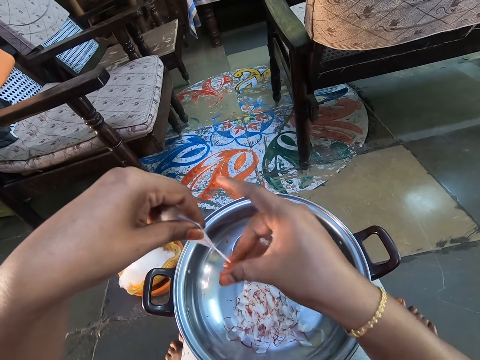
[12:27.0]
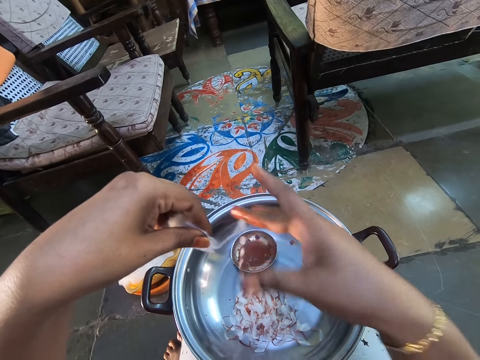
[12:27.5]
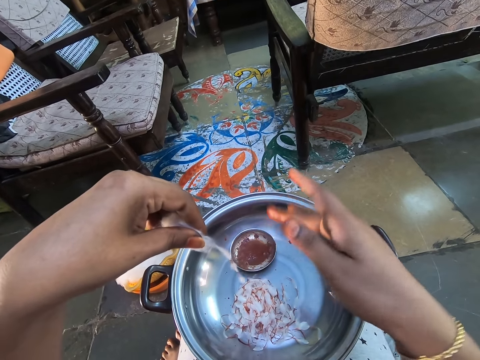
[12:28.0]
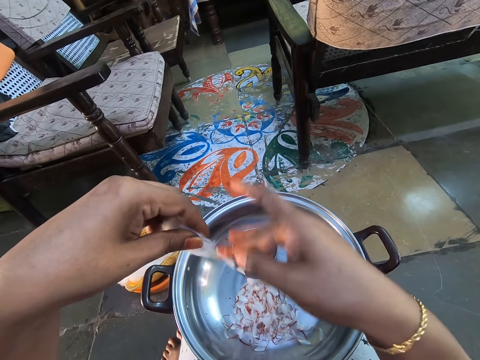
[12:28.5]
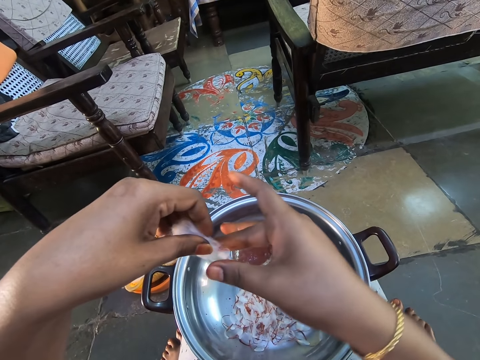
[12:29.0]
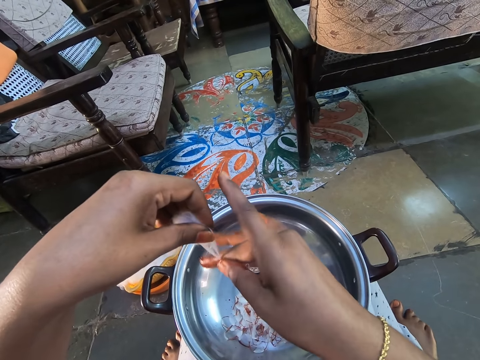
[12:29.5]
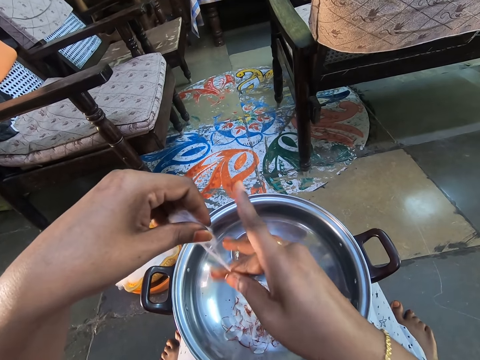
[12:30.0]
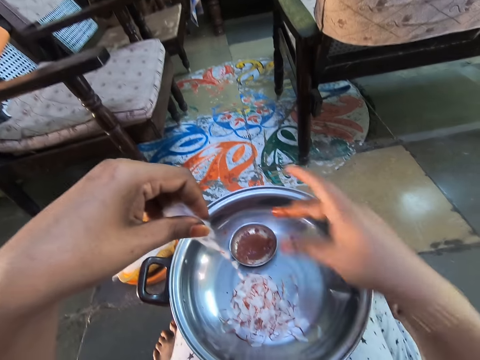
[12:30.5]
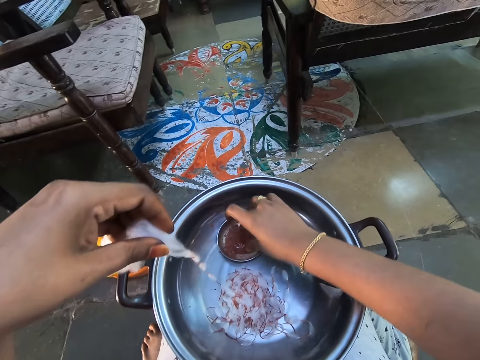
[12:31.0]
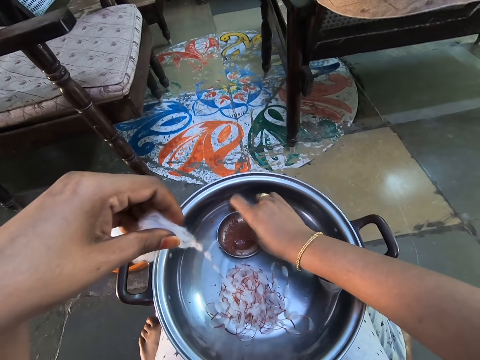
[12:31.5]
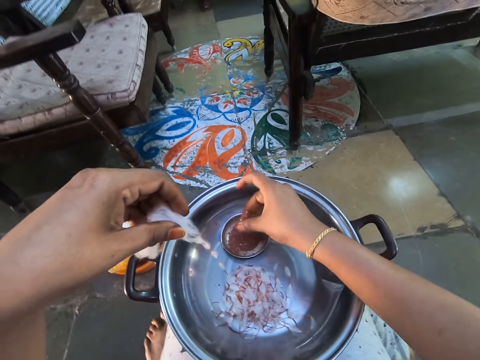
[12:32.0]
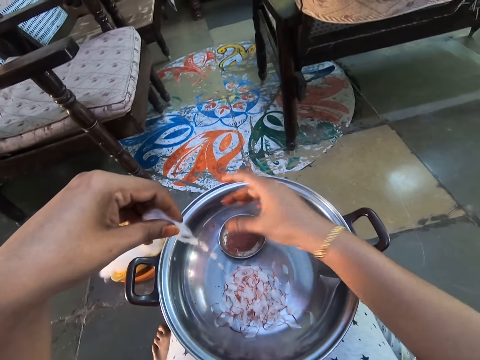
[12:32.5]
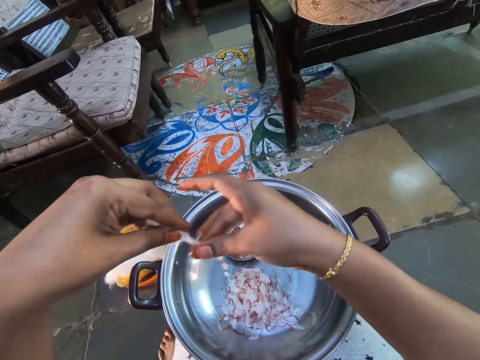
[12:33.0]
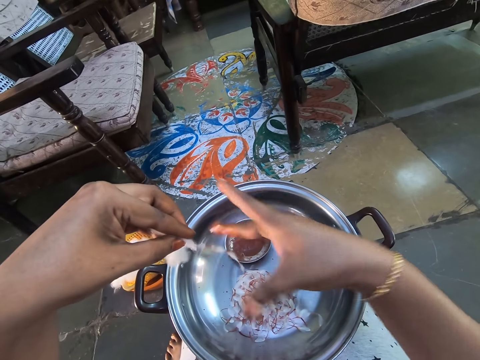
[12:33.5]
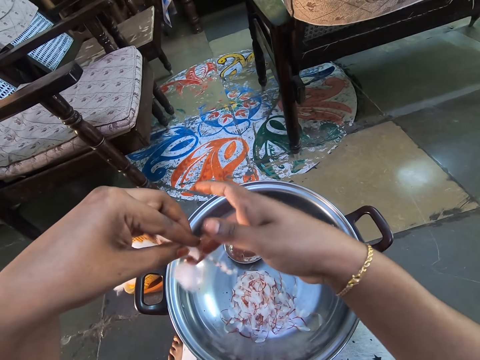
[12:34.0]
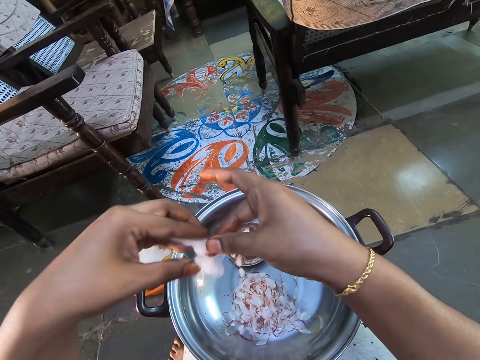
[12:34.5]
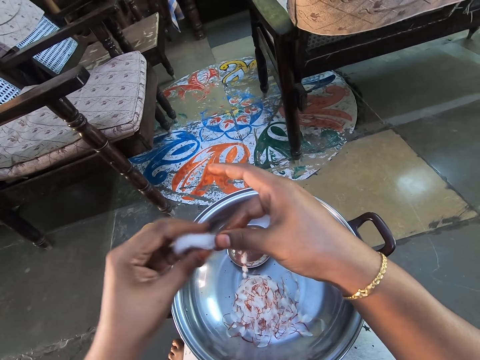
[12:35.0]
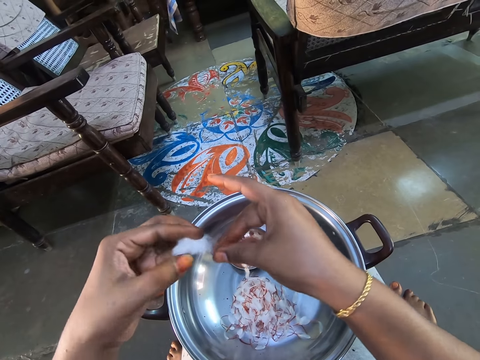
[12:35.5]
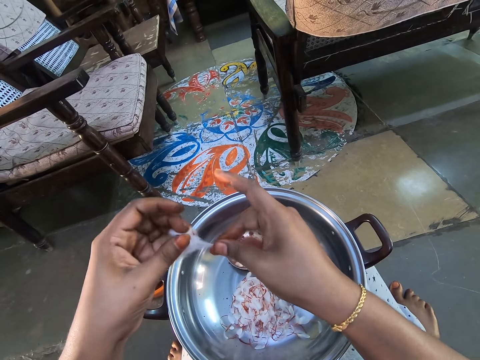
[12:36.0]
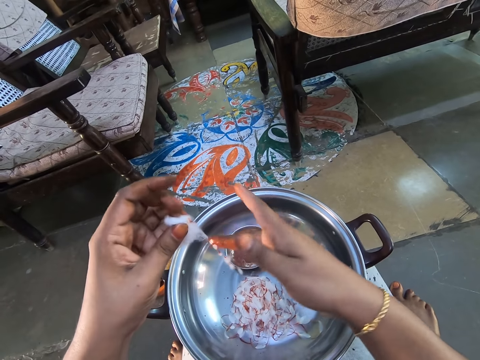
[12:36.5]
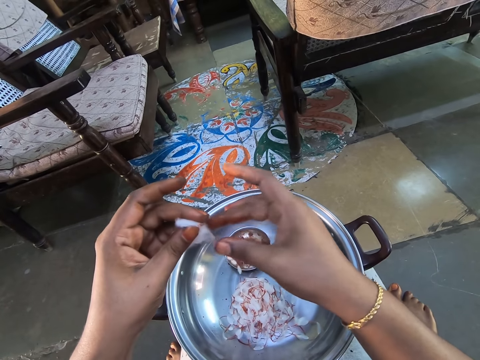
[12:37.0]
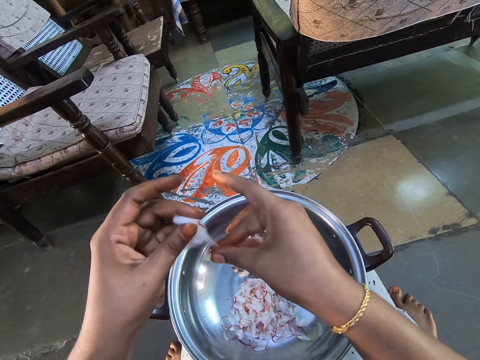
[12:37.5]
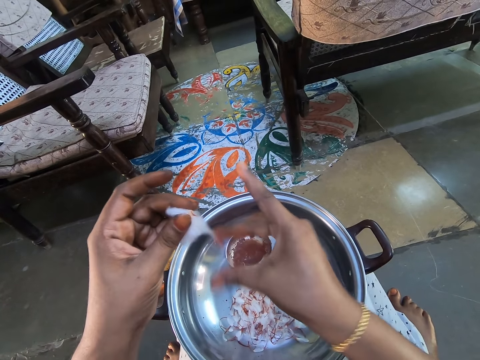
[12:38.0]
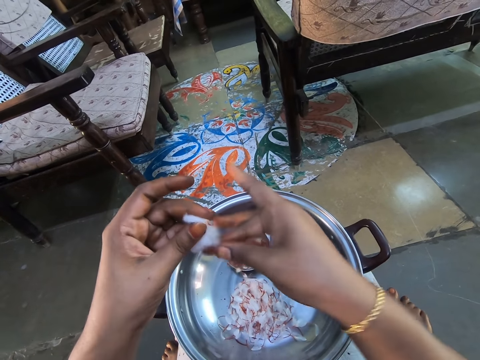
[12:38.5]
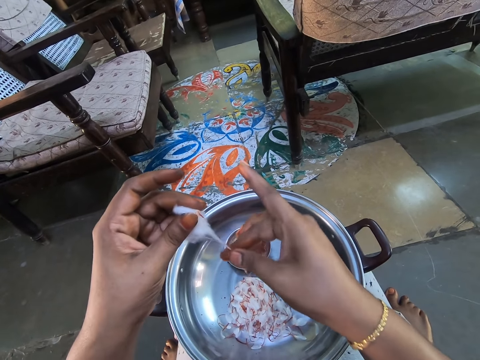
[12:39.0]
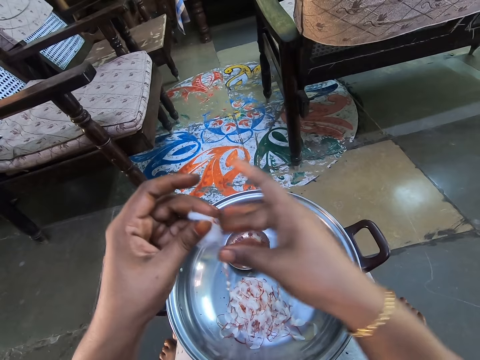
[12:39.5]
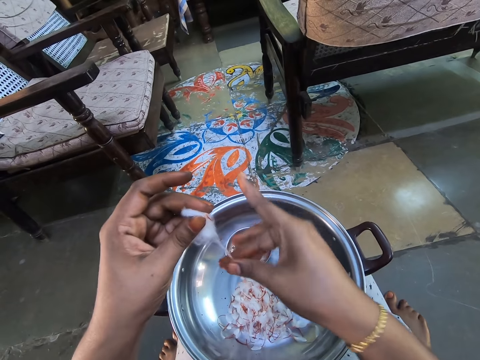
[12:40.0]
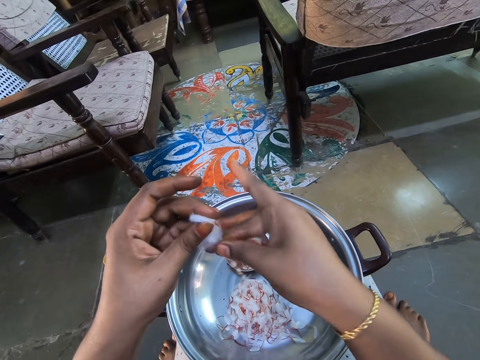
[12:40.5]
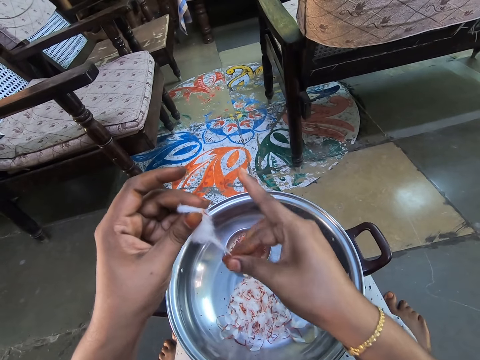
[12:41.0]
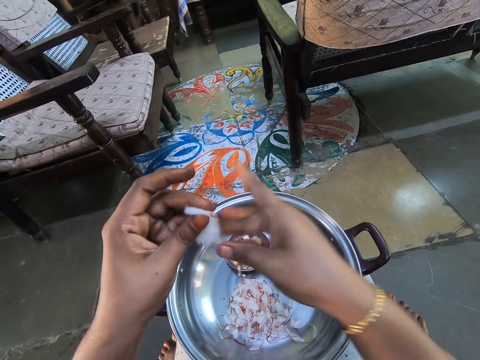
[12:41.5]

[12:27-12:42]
The camera wearer rubs his fingers in the bowl of oil. He dips his finger in the bowl. He rolls the cotton wool. He makes notes with the cotton candy in his hand.

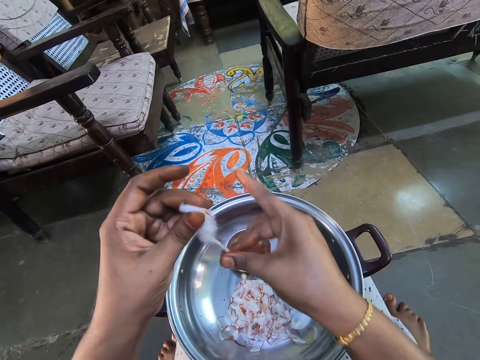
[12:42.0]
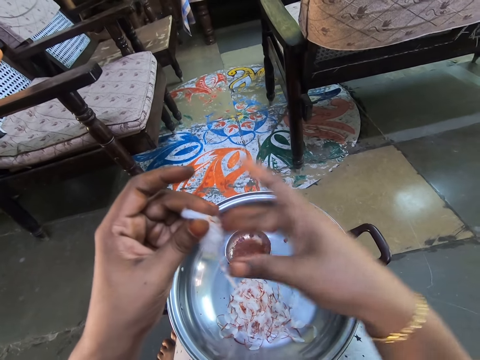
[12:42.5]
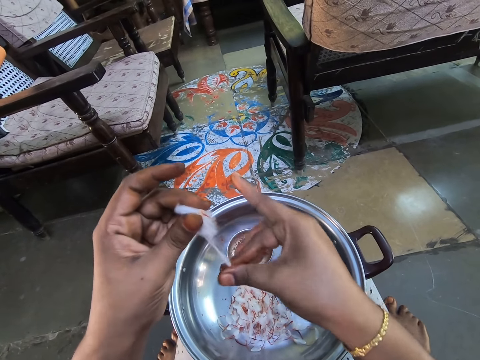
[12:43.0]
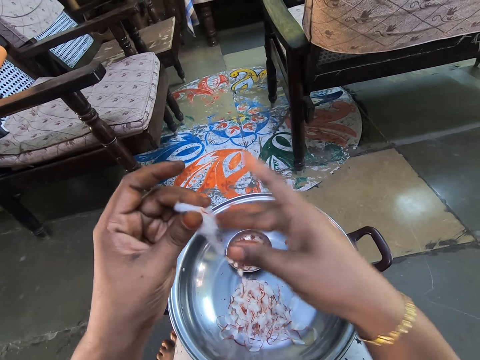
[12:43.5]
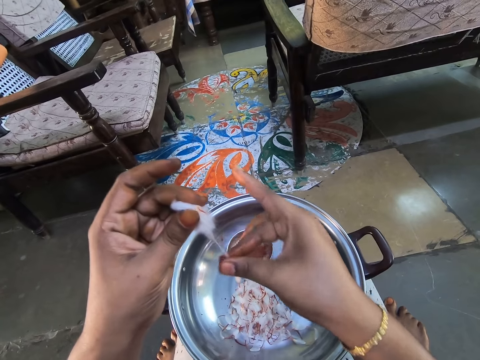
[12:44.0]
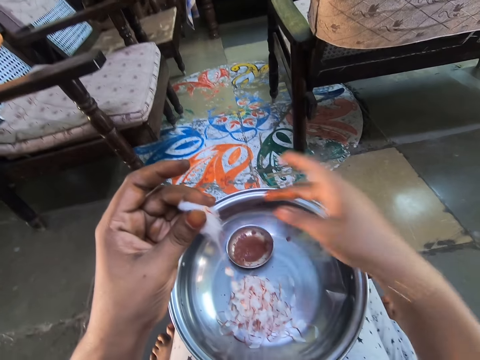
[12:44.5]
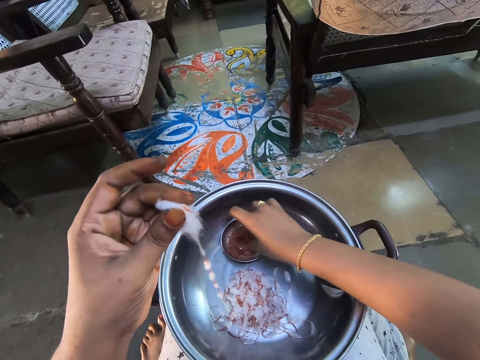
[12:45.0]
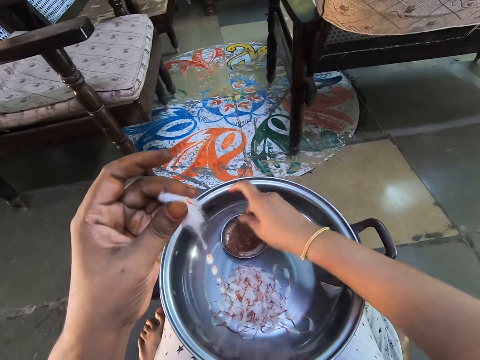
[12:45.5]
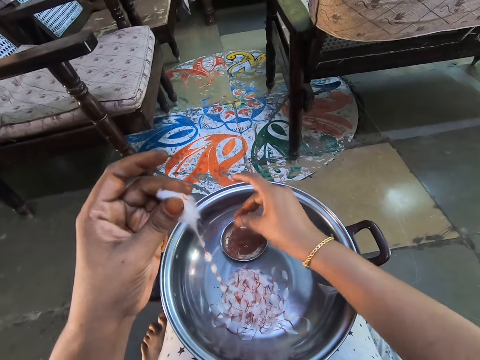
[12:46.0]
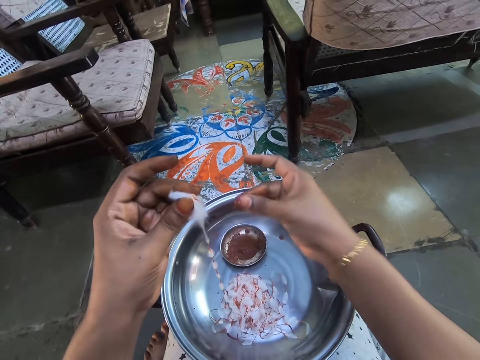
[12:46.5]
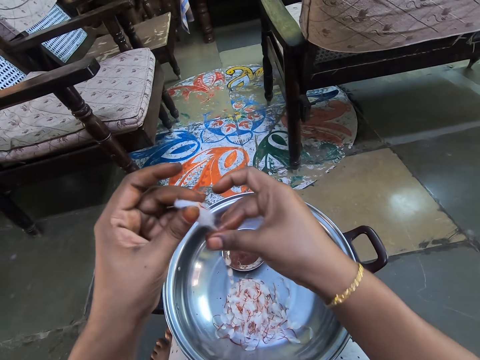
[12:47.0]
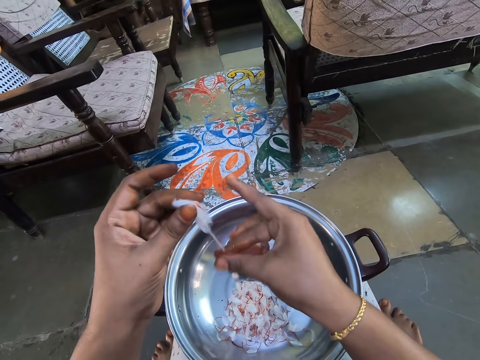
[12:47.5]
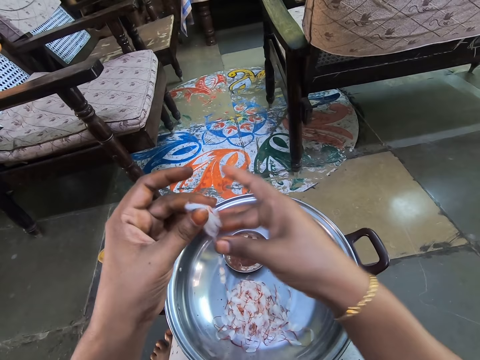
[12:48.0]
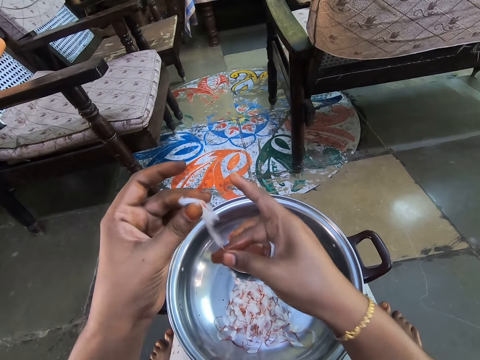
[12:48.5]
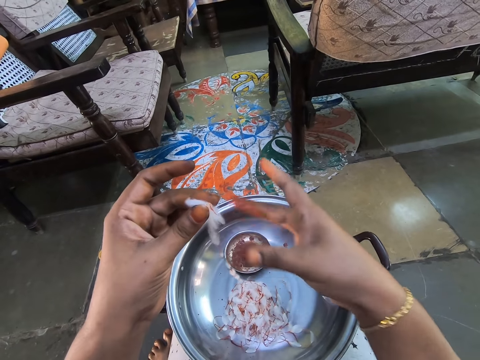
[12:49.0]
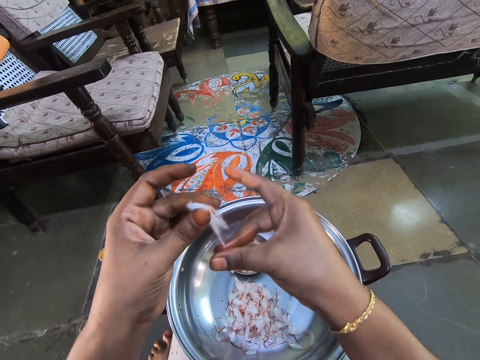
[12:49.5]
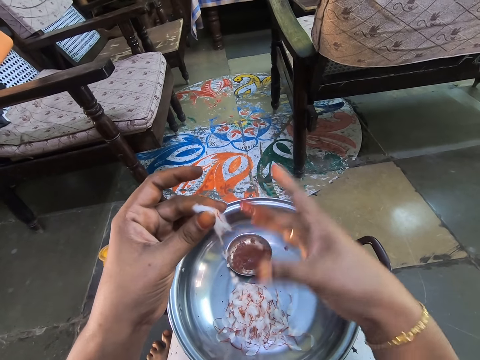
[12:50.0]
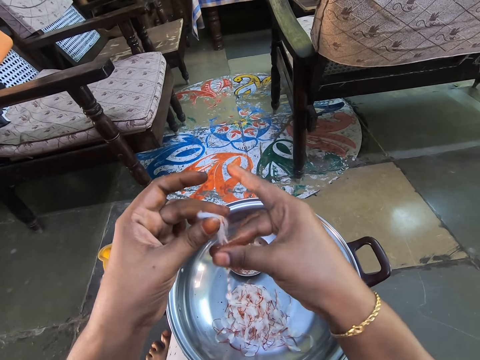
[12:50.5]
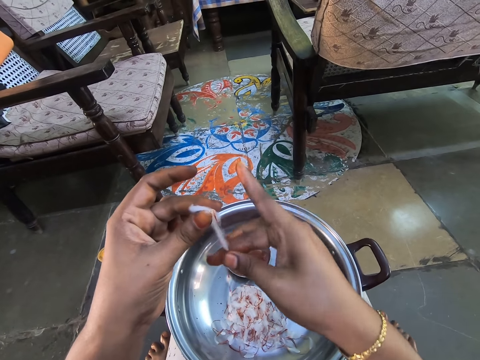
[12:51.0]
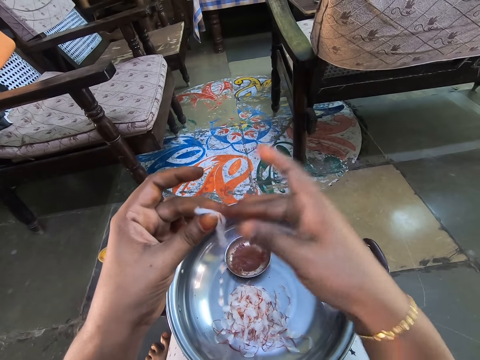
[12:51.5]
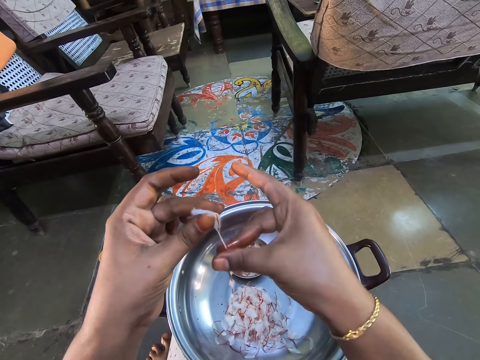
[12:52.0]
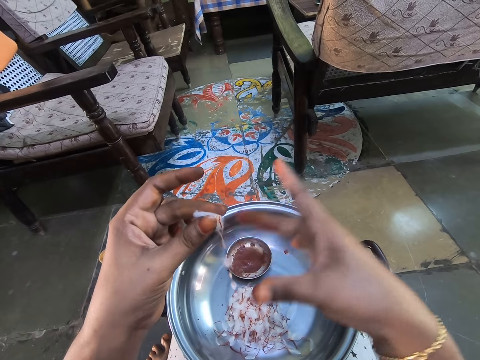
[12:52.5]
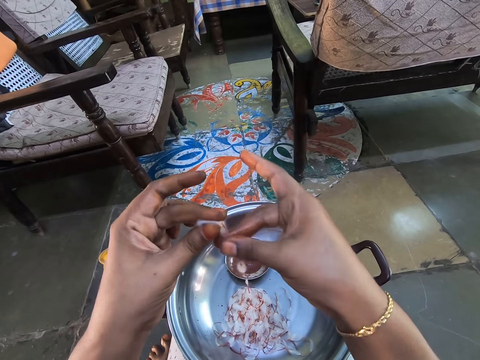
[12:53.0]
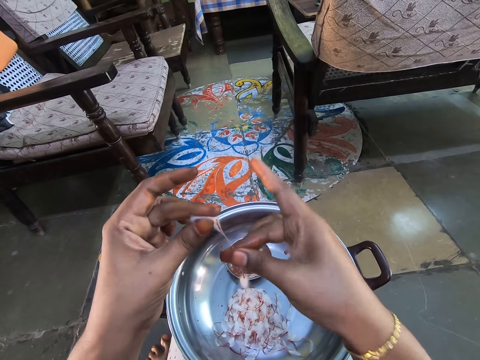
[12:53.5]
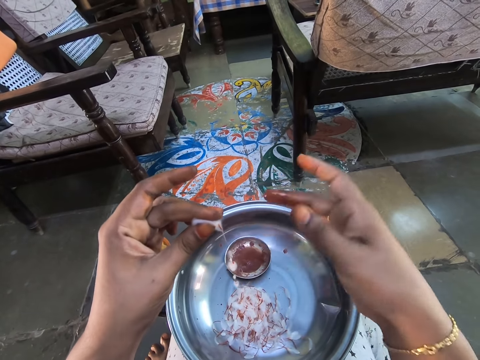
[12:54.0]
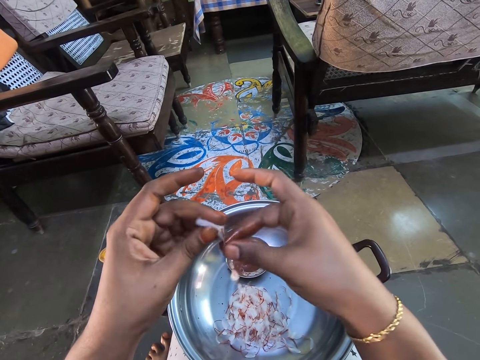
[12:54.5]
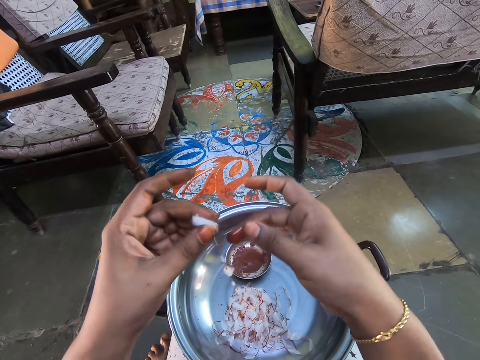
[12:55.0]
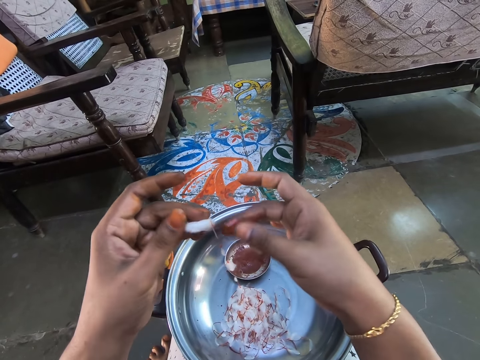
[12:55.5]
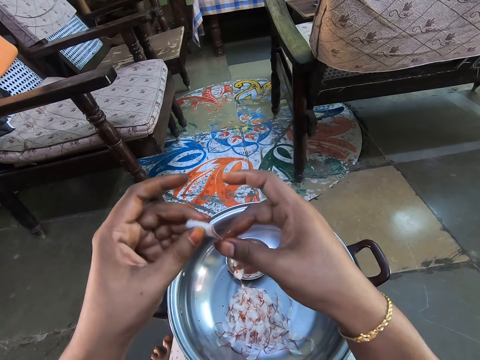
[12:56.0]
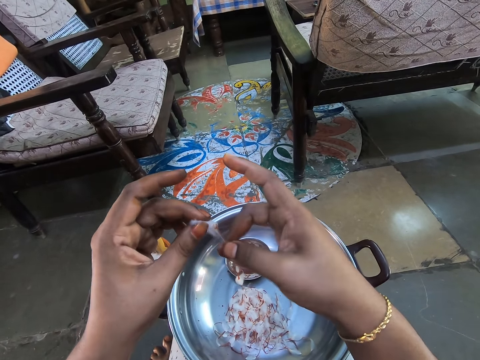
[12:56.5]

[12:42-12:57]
The camera wearer dips his finger in the bowl. He rubs his fingers in the bowl of oil. He rolls the cotton wool. He makes notes with the cotton candy in his hand.
